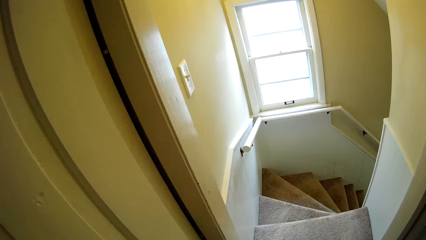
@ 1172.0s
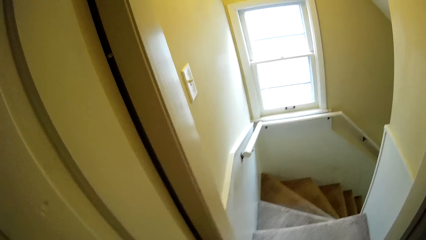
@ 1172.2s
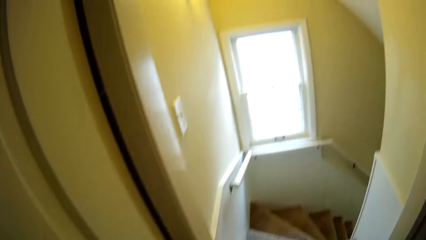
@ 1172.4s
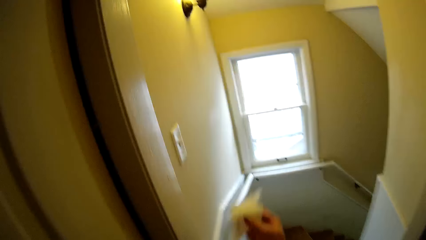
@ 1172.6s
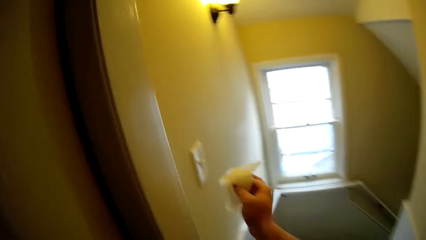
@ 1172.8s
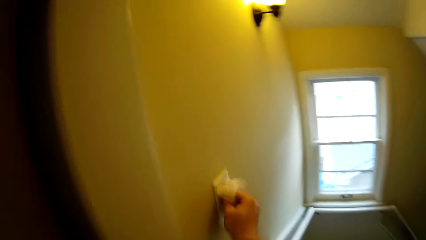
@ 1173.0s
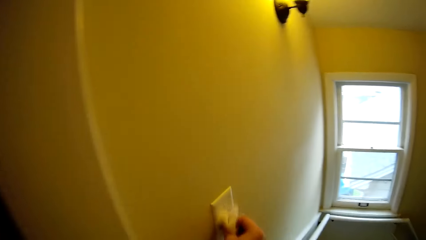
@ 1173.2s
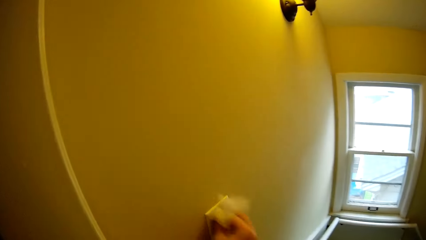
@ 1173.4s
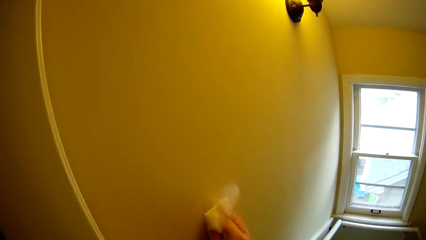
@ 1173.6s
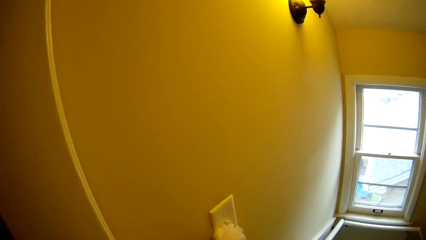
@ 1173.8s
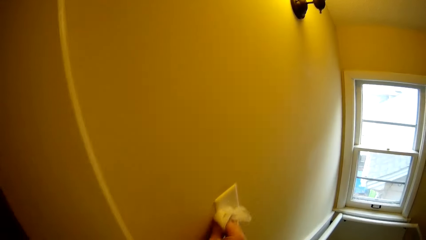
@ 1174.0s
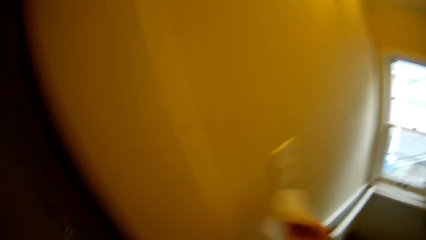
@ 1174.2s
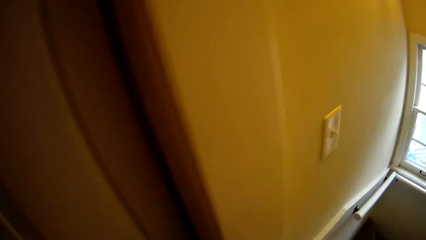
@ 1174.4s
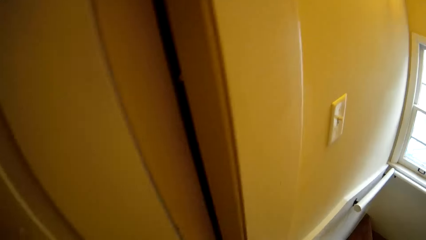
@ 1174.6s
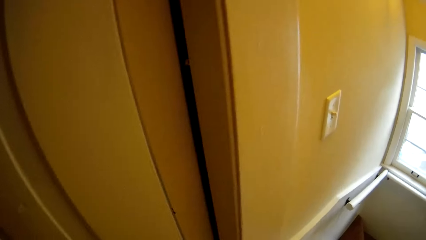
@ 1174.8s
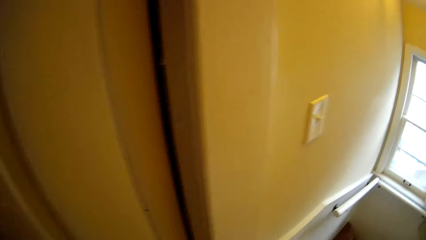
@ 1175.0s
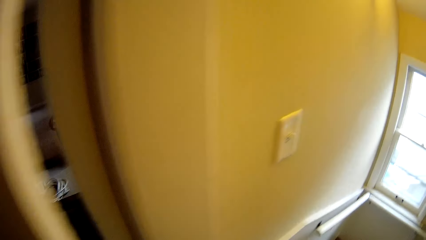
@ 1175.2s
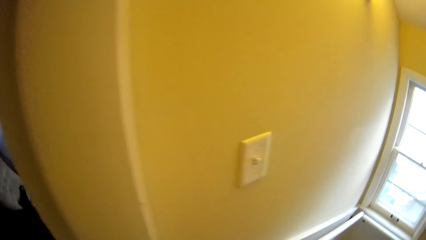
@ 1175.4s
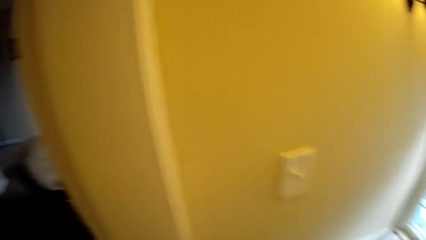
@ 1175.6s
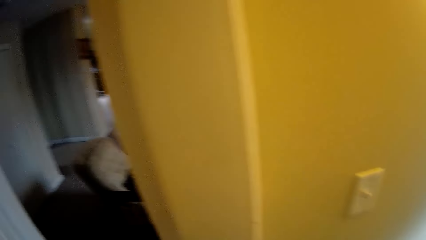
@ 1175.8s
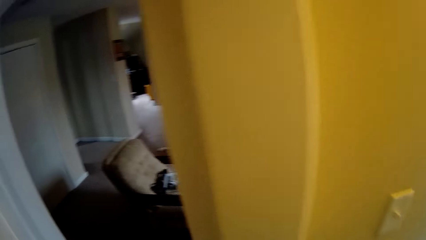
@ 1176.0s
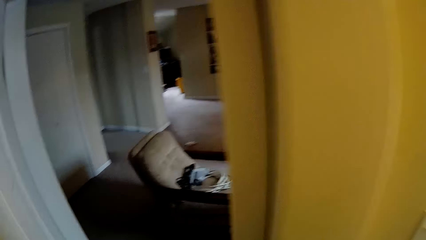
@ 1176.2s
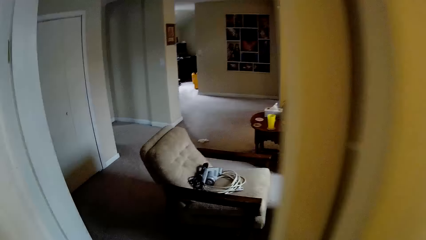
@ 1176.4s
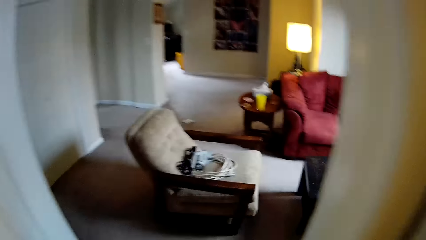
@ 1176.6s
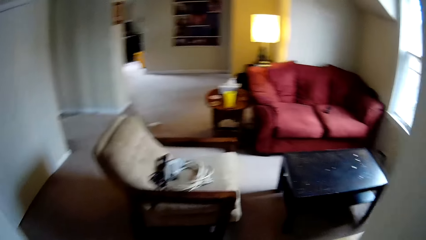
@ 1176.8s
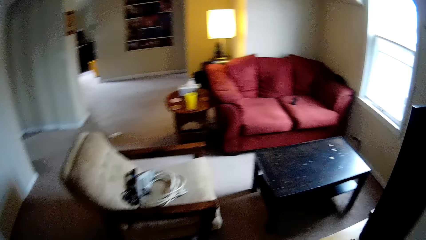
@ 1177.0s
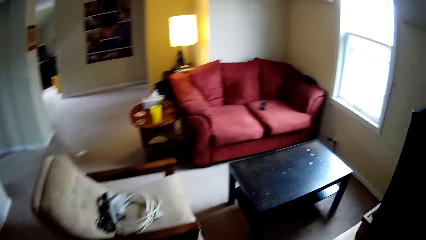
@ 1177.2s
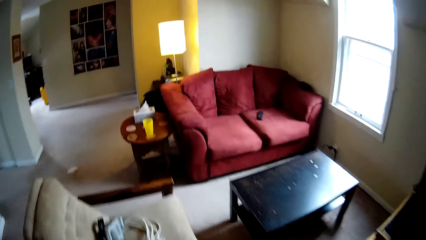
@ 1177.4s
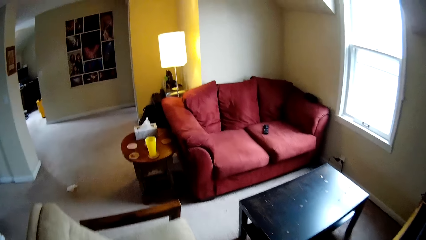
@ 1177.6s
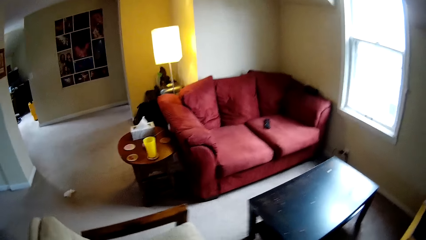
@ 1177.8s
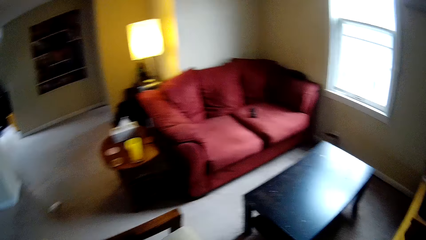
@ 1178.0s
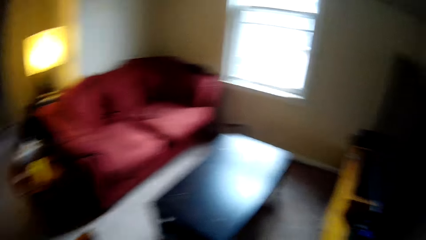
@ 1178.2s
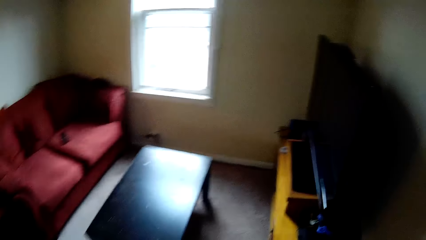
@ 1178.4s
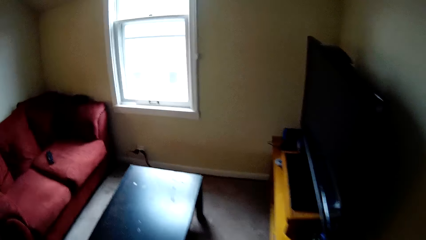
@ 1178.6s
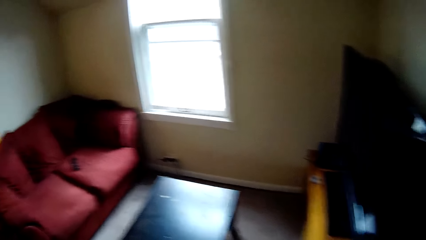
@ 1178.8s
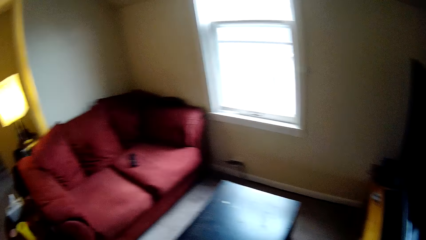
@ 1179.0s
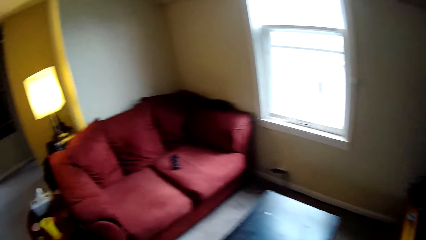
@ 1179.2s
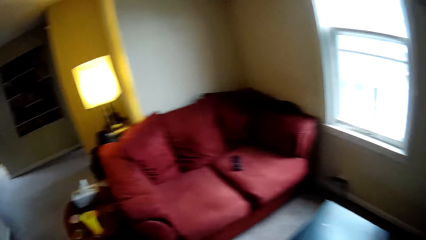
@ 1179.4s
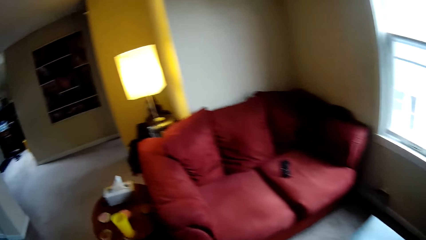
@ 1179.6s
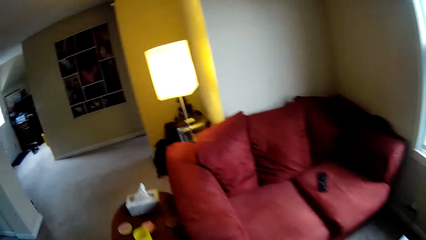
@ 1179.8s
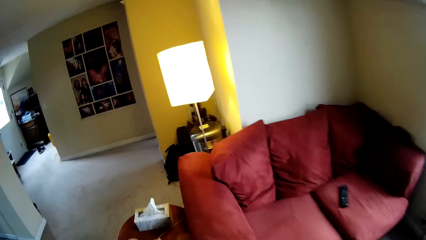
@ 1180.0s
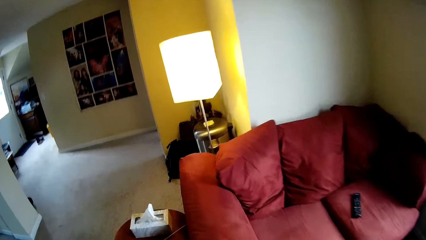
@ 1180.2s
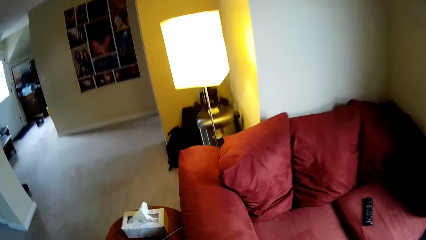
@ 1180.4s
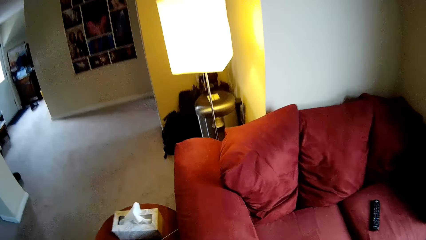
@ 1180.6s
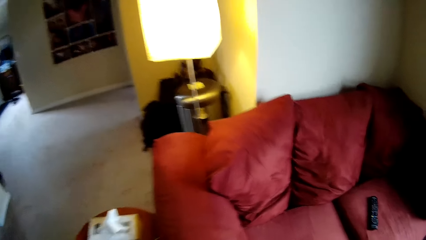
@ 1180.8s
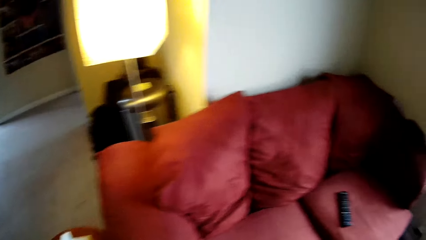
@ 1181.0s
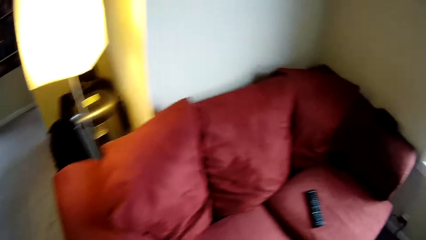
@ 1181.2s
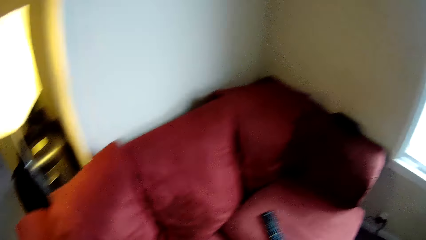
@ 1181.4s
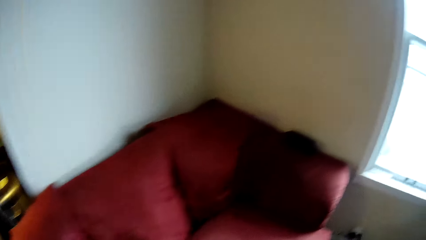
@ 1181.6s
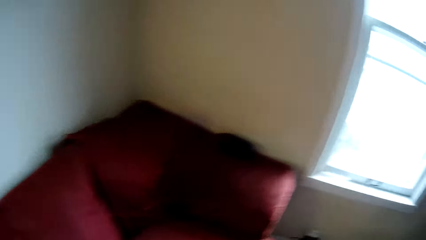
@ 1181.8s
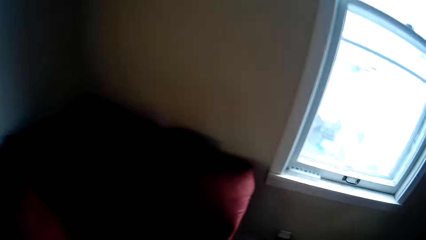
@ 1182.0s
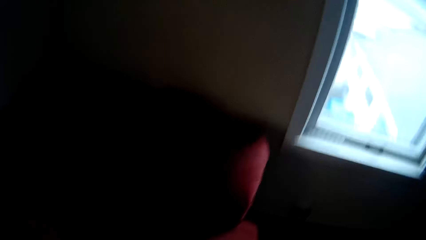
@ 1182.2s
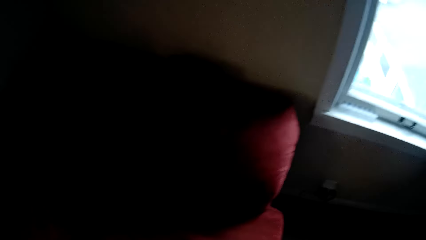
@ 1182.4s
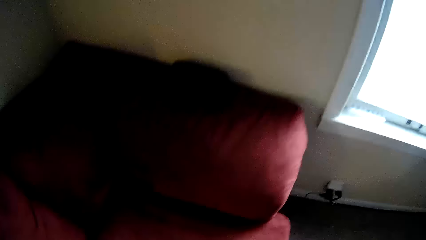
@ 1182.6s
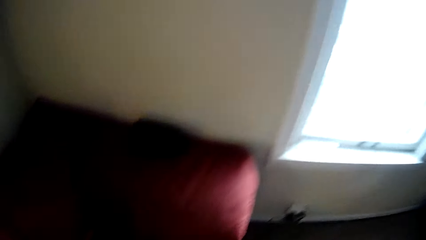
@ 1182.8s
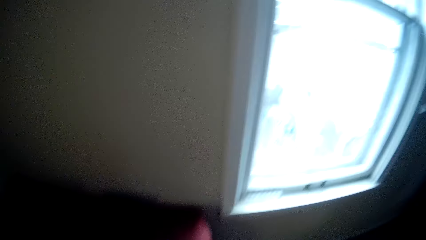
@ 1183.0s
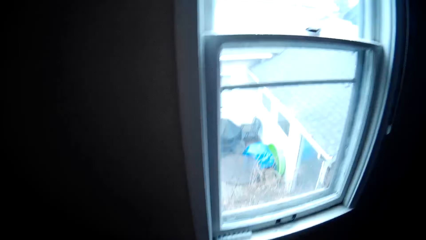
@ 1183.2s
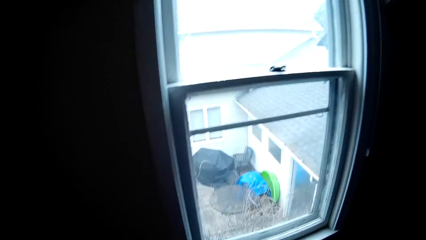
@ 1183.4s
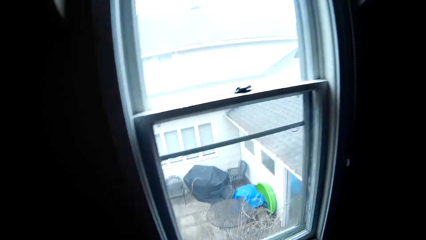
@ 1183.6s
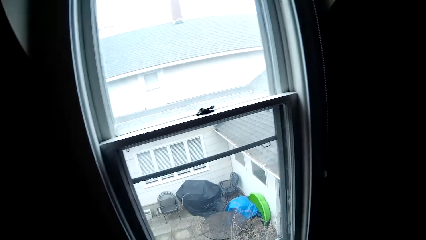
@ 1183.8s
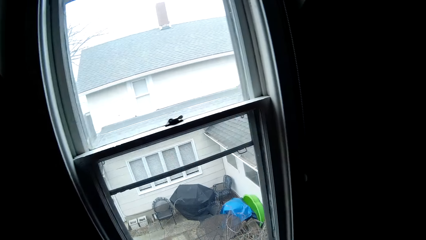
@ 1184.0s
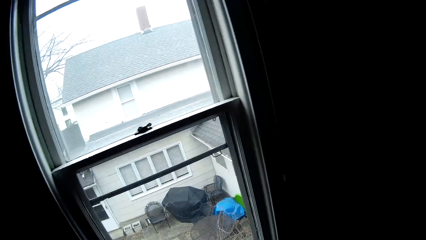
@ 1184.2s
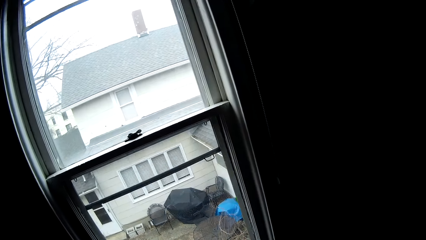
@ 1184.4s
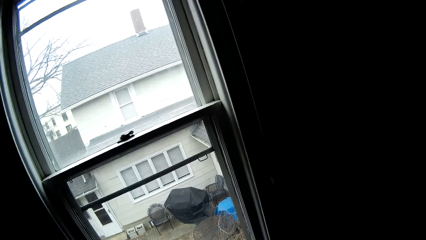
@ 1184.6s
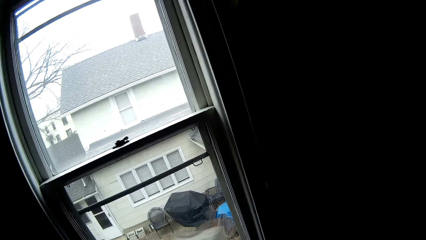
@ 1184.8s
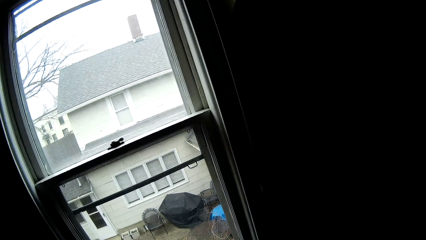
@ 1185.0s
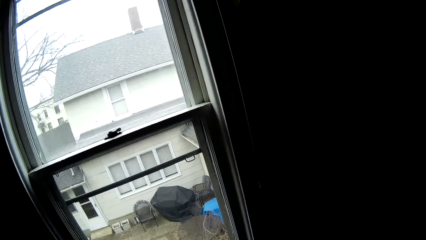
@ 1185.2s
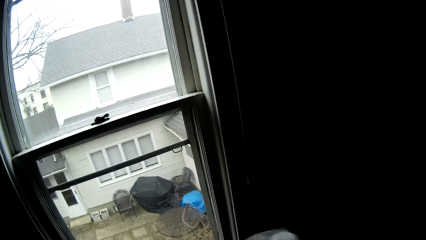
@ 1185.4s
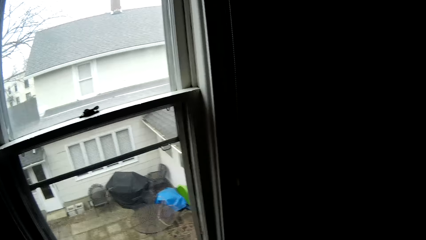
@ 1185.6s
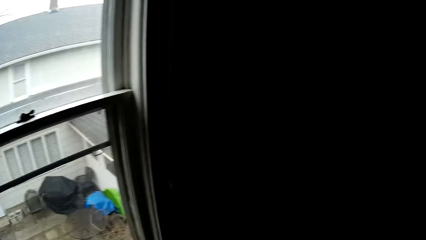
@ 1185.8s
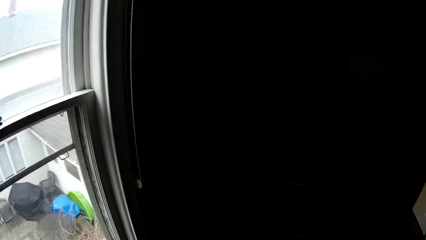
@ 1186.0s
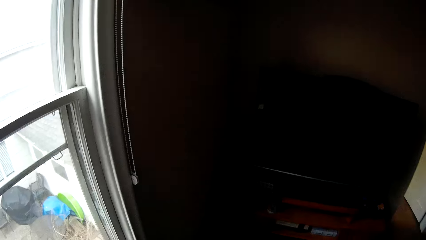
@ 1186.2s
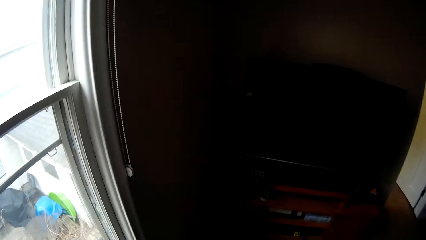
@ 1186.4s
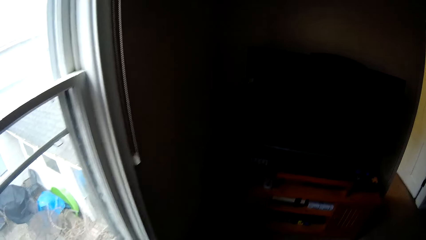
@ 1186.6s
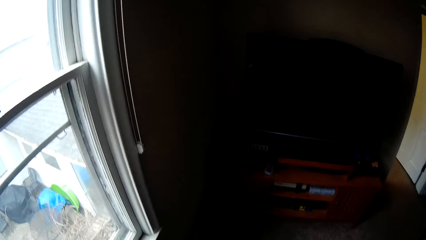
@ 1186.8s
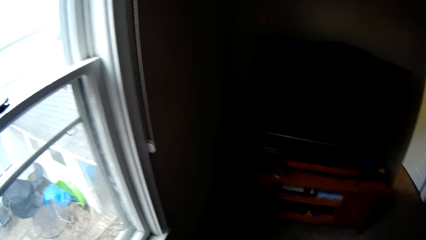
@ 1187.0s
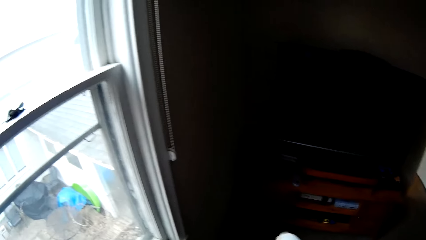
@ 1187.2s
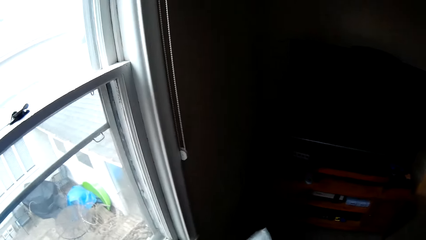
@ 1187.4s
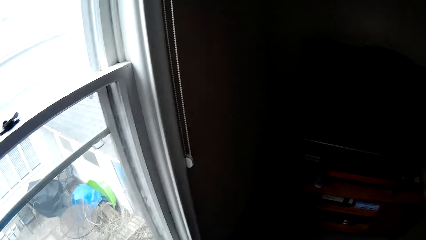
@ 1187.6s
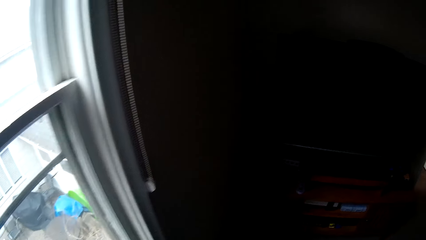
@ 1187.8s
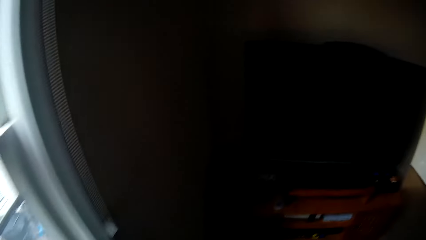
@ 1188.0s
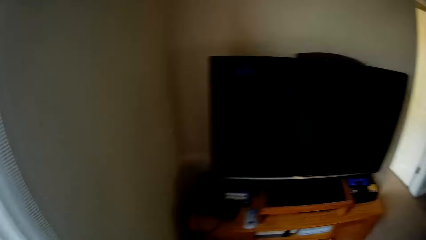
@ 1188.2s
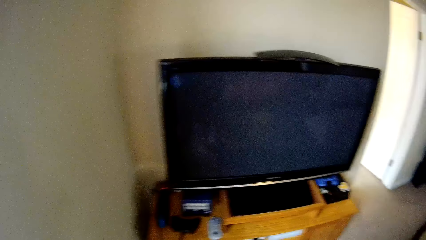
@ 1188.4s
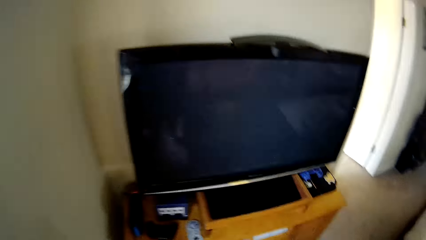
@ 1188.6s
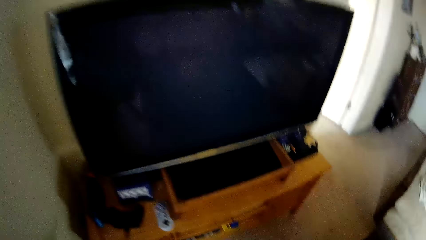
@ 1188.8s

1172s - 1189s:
The camera wearer wipes a light switch. They open a door. They walk around the house. They wipe the window frame.
